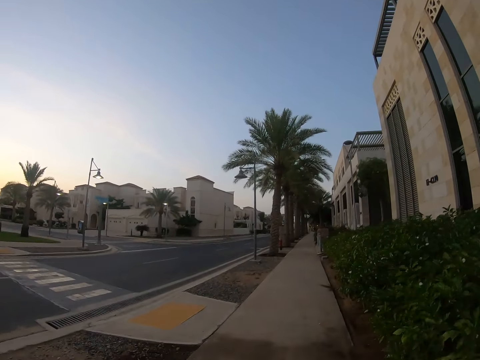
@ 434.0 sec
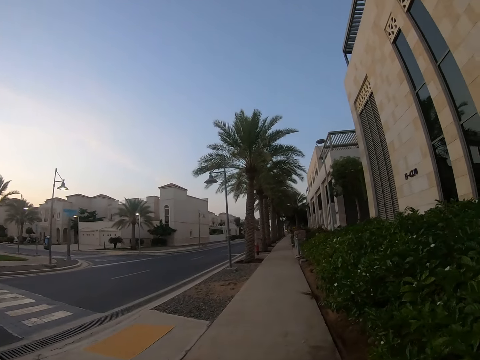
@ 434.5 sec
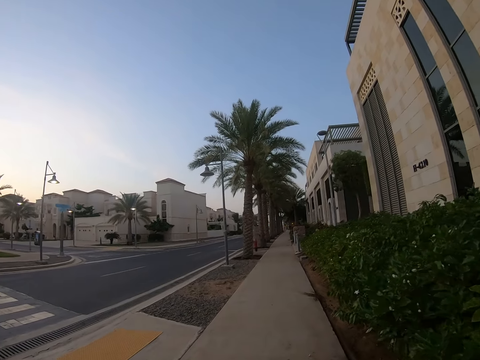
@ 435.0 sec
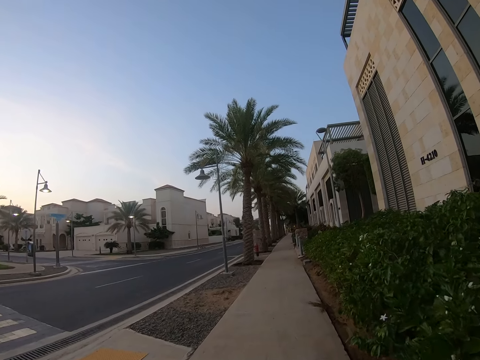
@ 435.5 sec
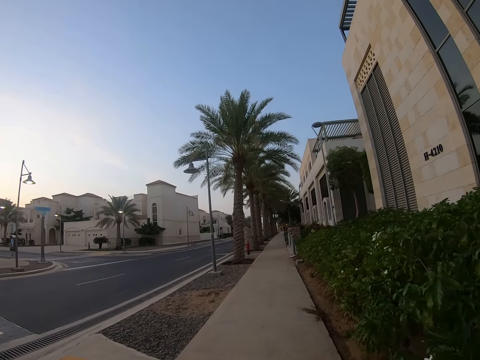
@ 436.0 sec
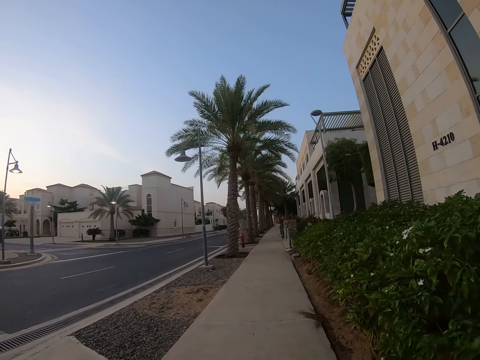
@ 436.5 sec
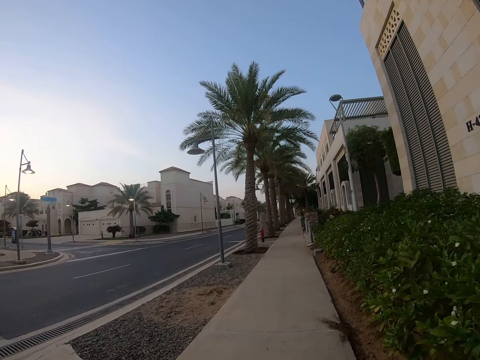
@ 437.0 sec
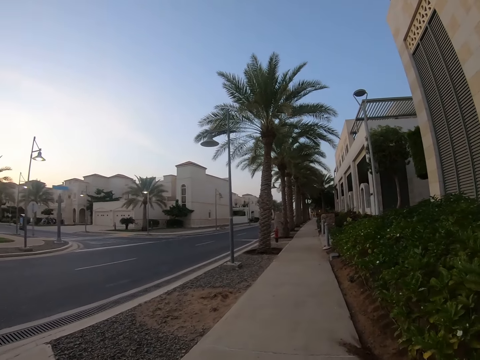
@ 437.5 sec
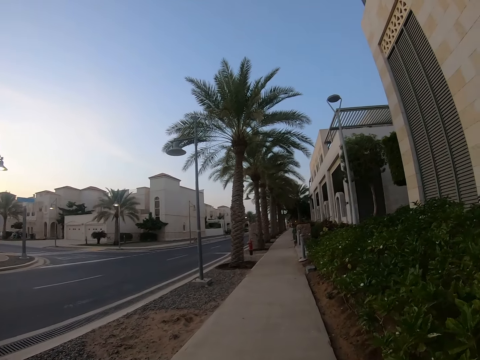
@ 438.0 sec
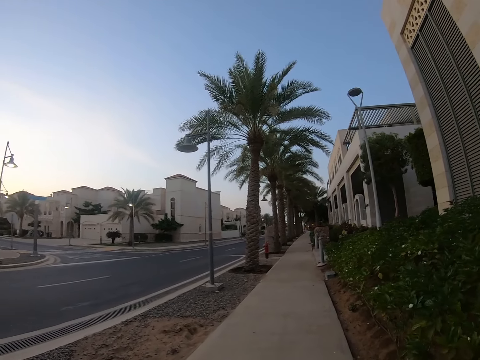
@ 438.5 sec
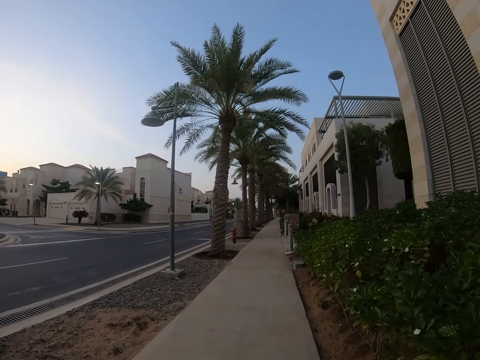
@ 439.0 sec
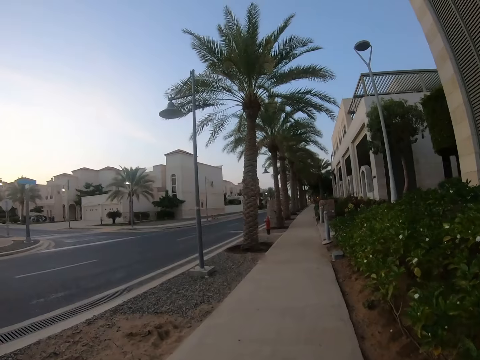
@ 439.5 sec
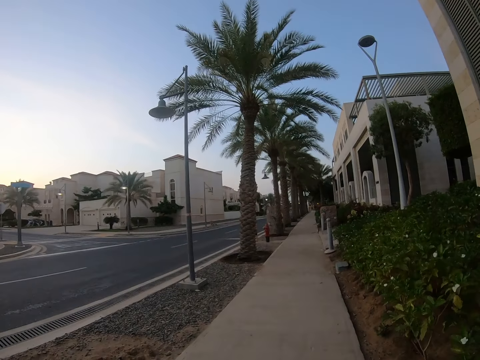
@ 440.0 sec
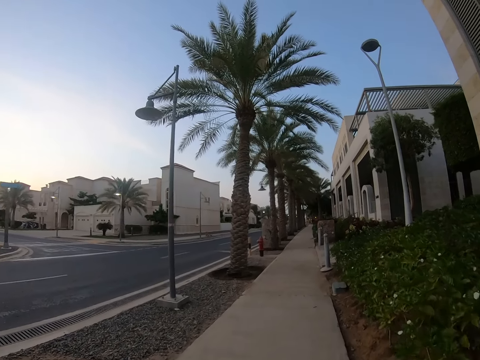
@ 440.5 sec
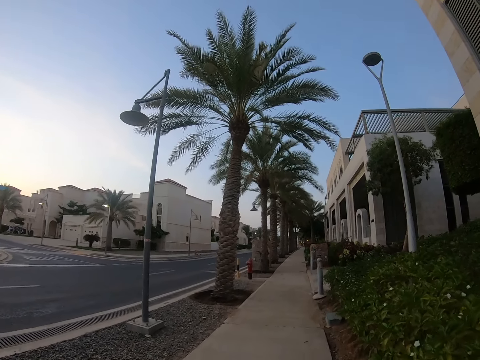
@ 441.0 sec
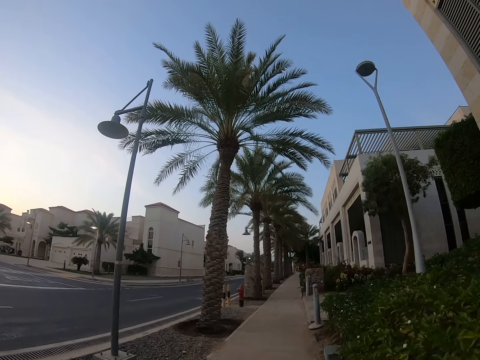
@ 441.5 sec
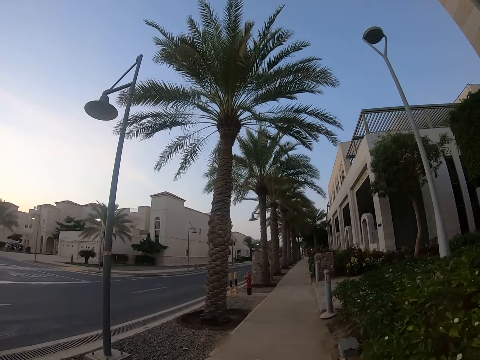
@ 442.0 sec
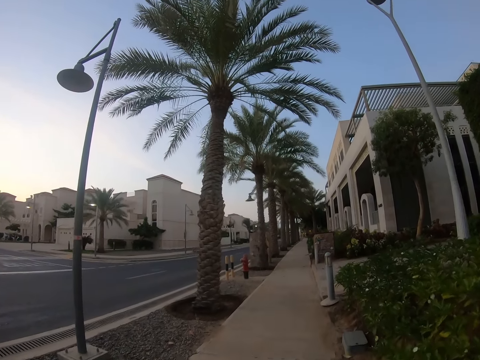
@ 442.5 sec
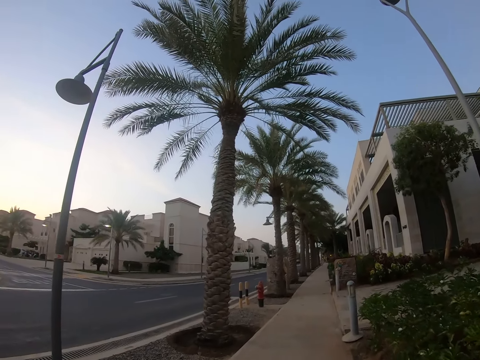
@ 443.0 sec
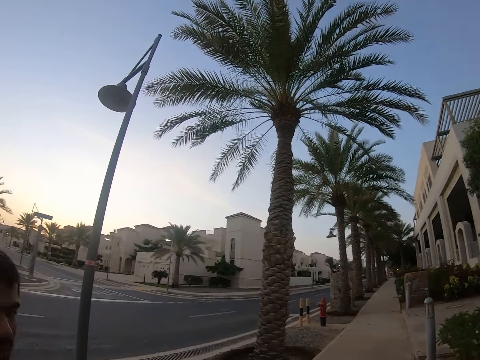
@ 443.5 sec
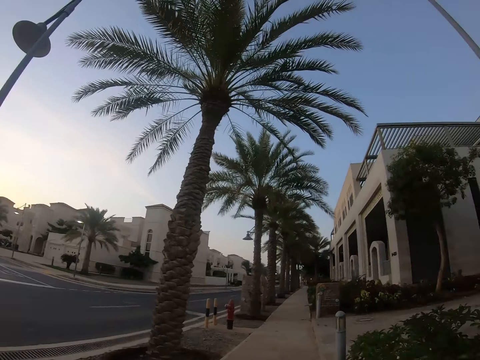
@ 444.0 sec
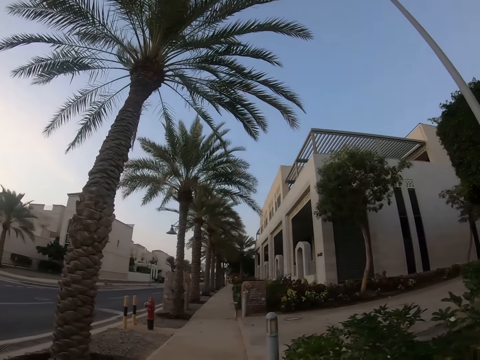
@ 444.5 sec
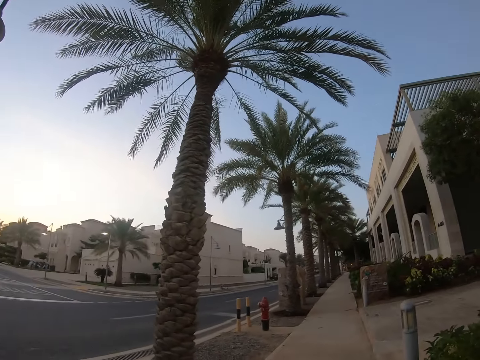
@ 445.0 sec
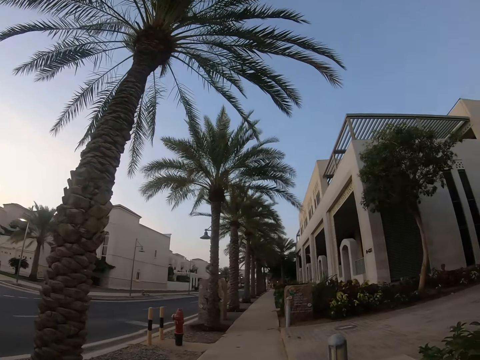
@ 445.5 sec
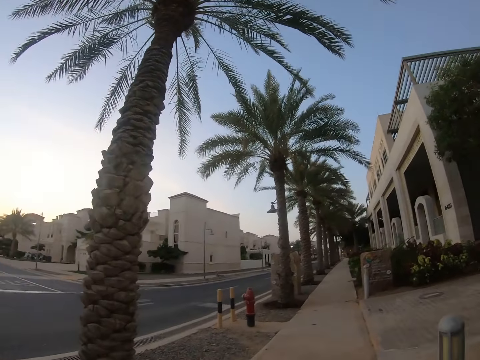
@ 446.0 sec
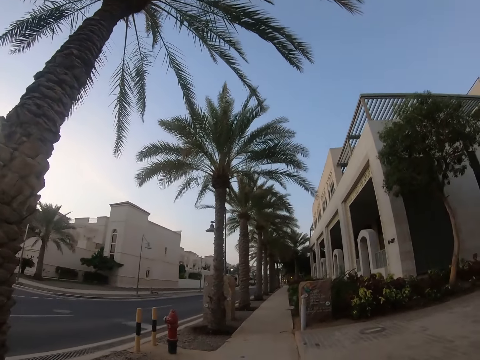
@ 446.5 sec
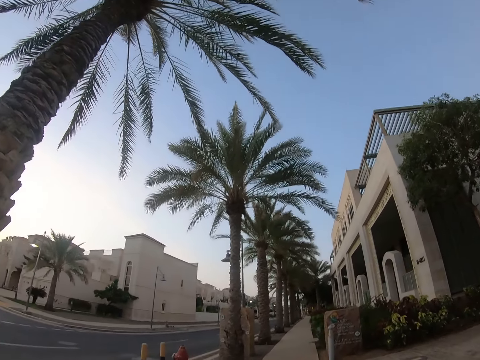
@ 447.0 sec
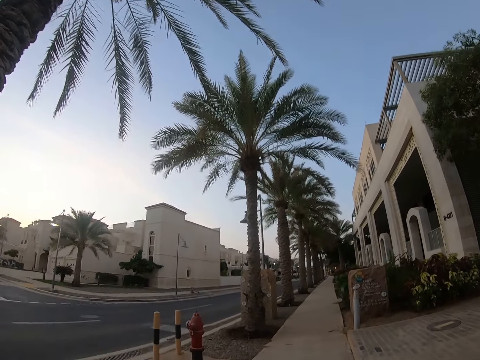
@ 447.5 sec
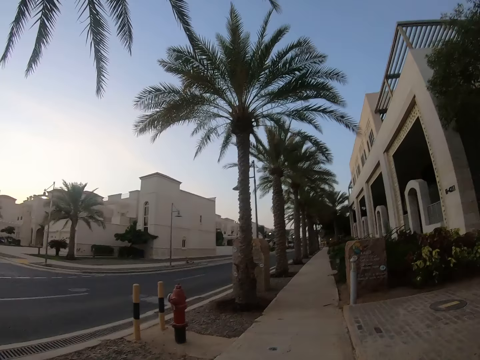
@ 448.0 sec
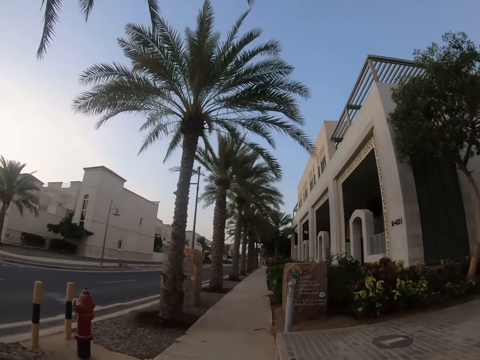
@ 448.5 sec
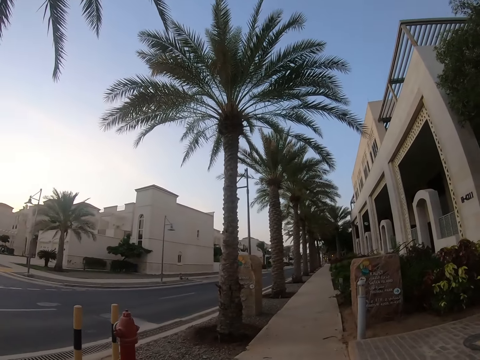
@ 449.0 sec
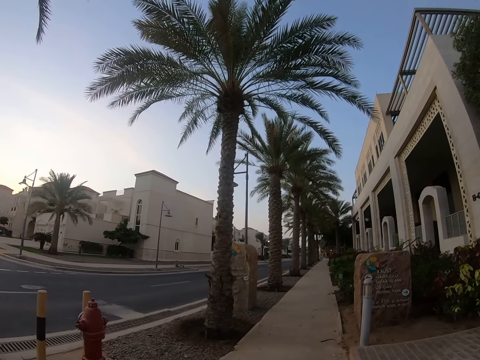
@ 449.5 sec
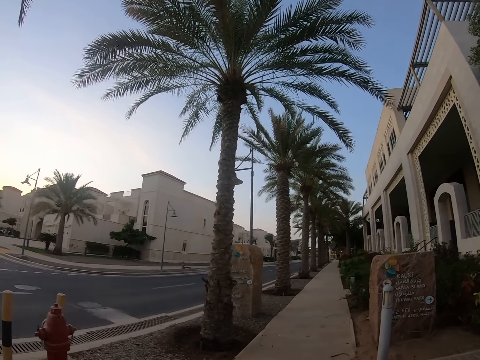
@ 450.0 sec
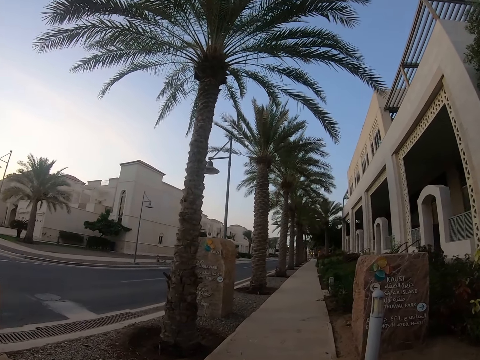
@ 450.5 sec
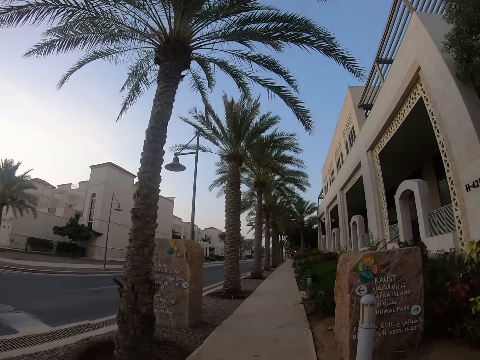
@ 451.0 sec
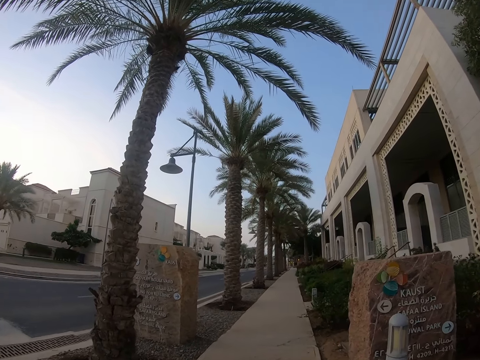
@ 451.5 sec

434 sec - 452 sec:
The camera wearer walks on a sidewalk. A man looks around buildings. The camera wearer walks on the sidewalk.

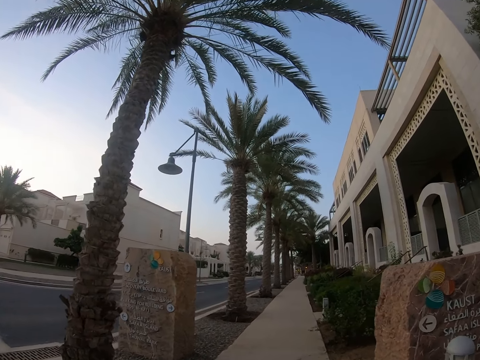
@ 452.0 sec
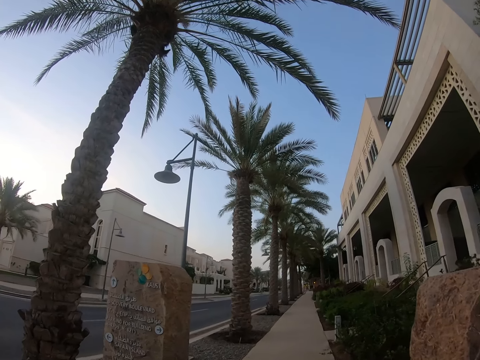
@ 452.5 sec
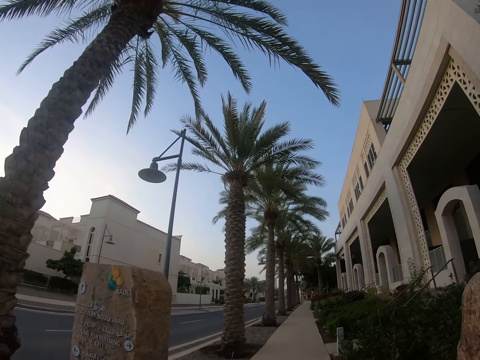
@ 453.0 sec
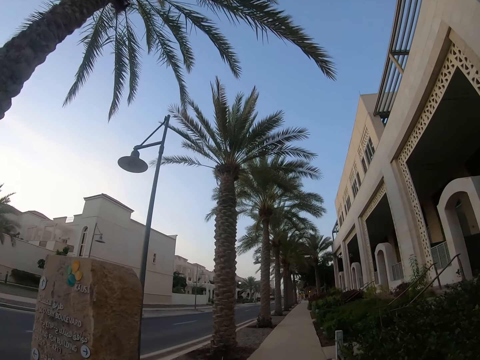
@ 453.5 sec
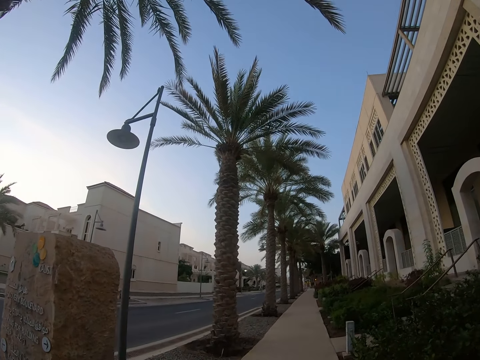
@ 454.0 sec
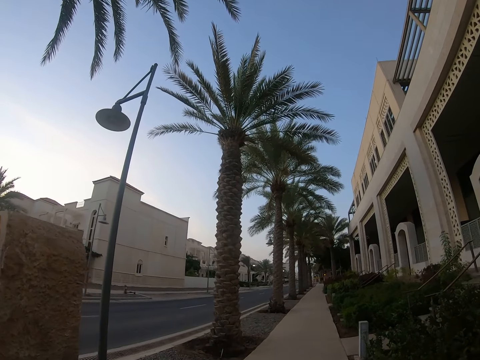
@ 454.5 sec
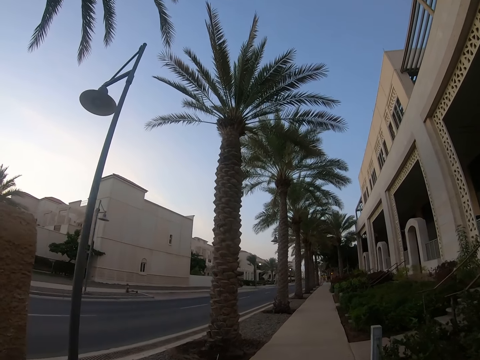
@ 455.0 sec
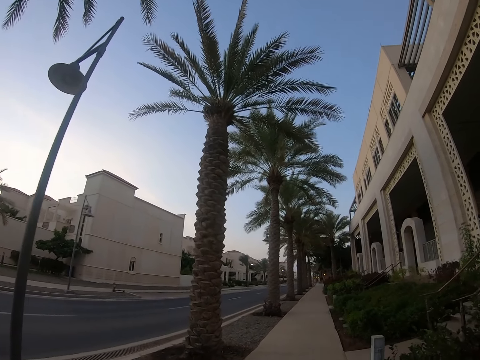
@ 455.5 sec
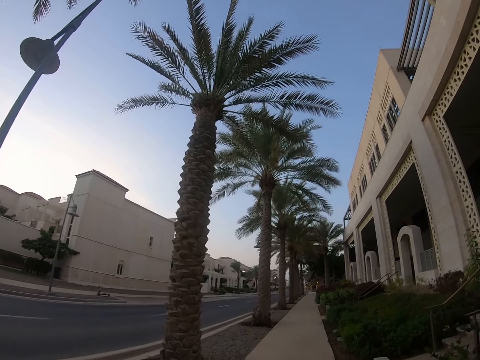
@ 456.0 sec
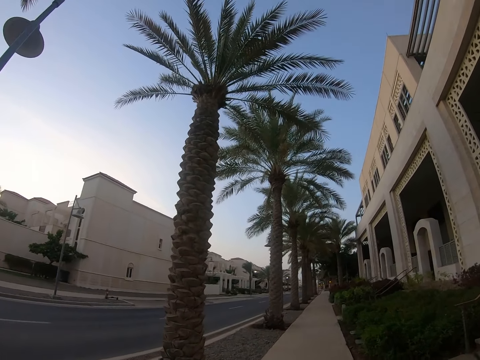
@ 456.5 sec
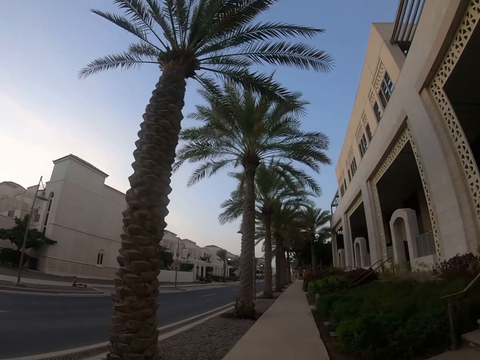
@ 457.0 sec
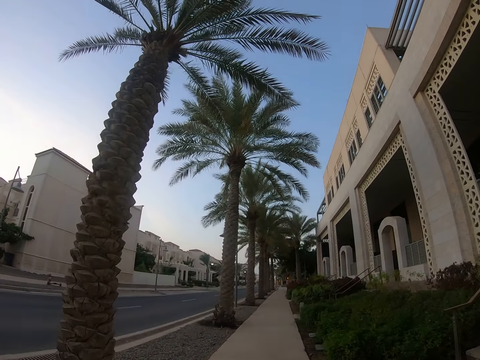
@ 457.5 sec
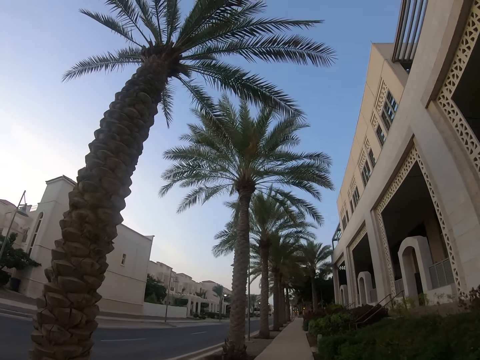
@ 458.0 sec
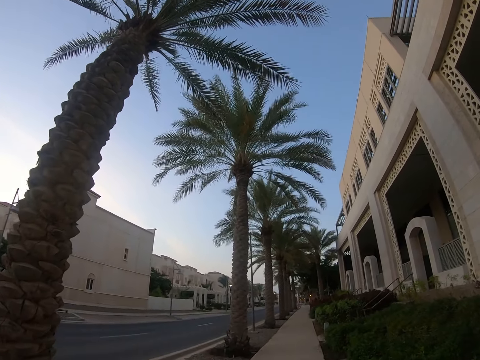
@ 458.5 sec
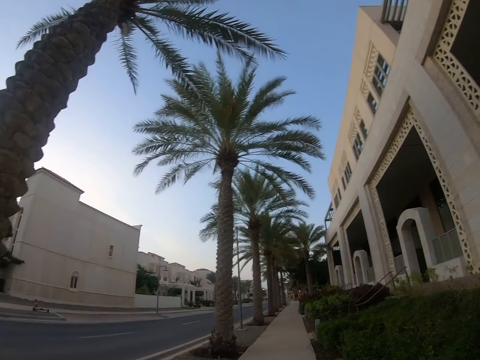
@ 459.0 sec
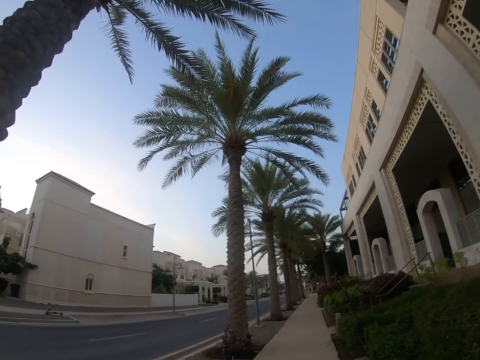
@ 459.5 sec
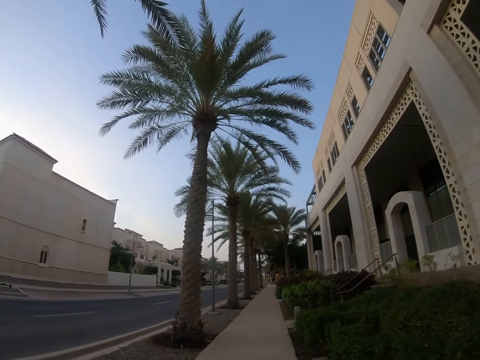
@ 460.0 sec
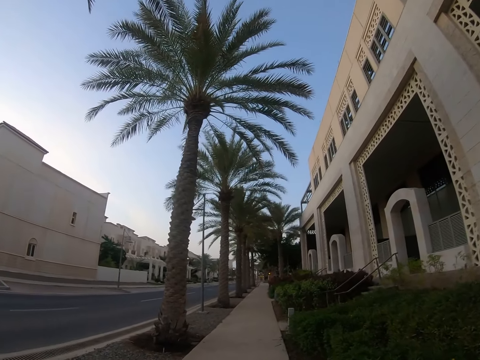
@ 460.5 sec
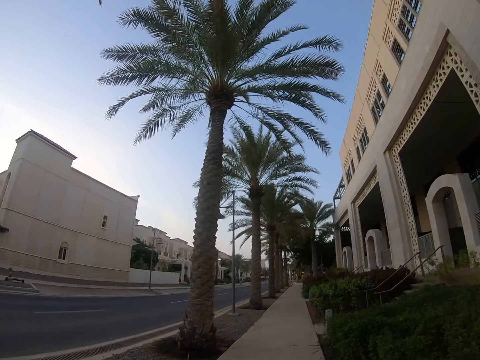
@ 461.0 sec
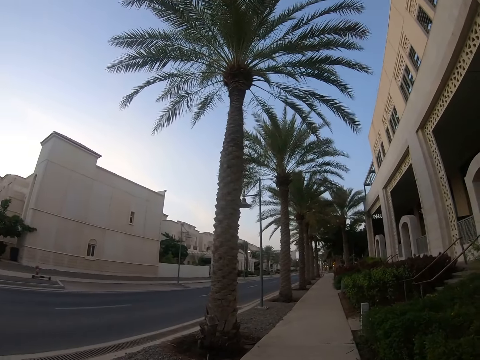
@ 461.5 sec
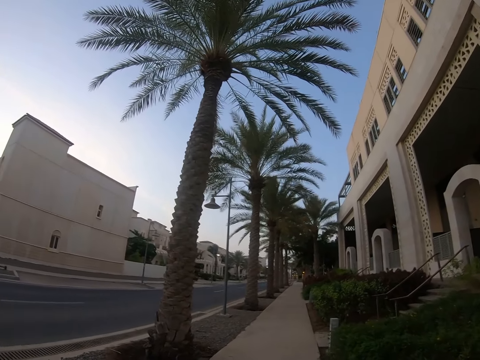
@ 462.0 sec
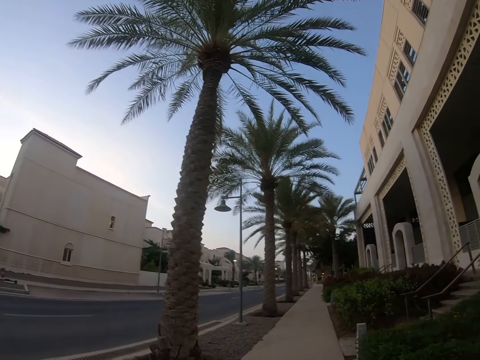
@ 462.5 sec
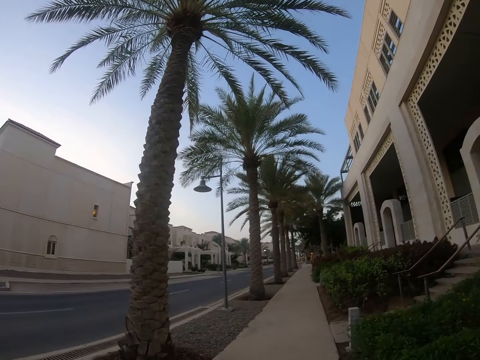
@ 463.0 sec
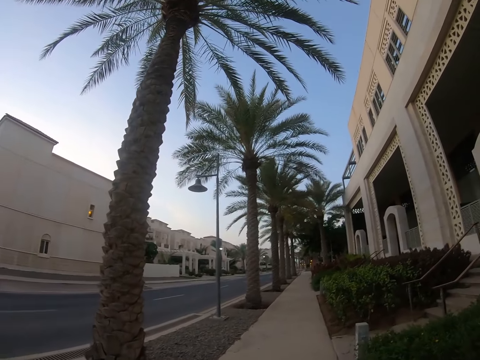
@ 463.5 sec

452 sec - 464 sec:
The camera wearer looks around trees.
